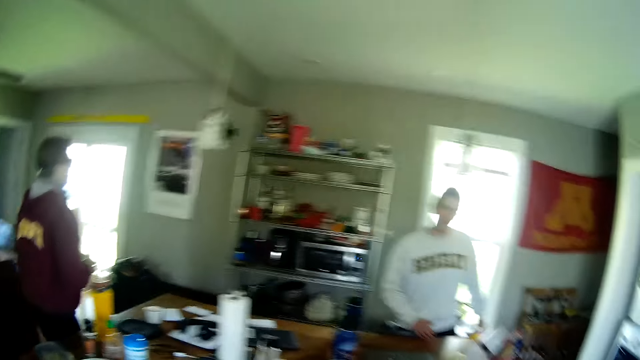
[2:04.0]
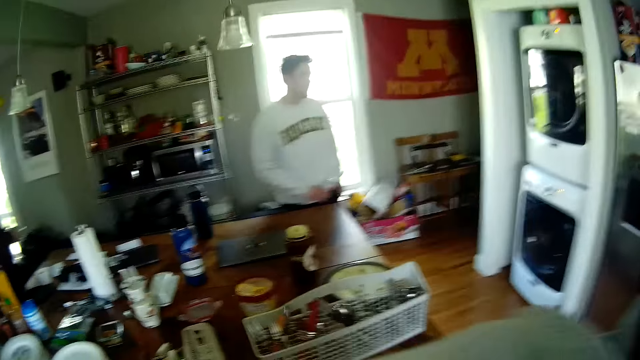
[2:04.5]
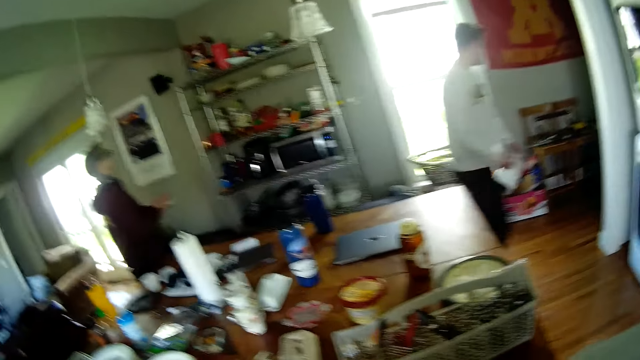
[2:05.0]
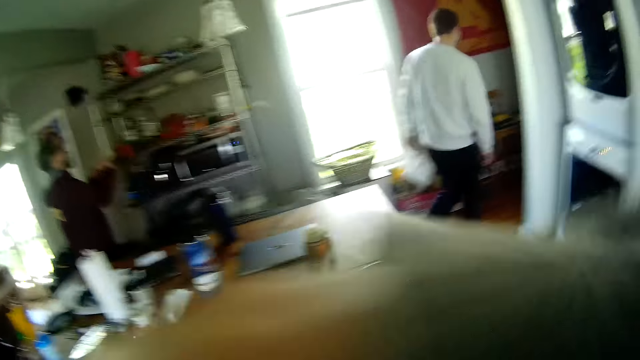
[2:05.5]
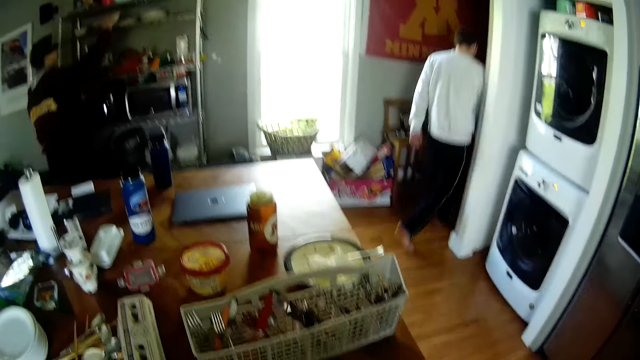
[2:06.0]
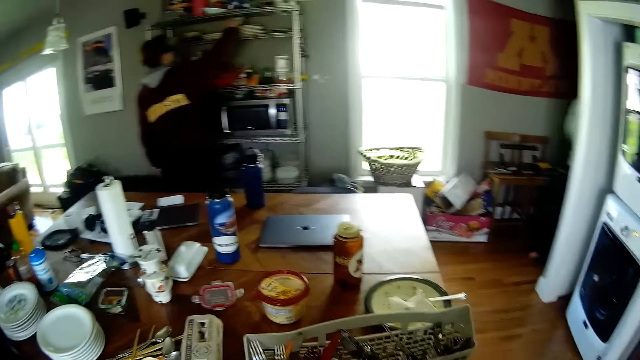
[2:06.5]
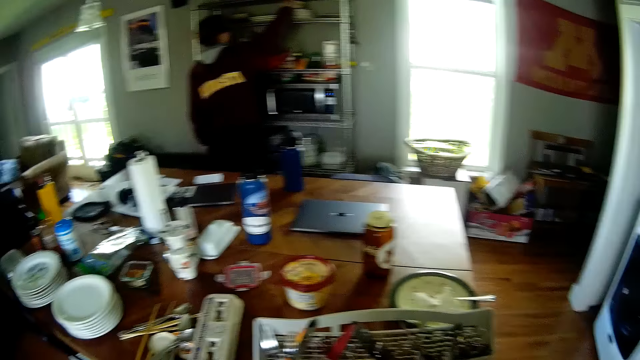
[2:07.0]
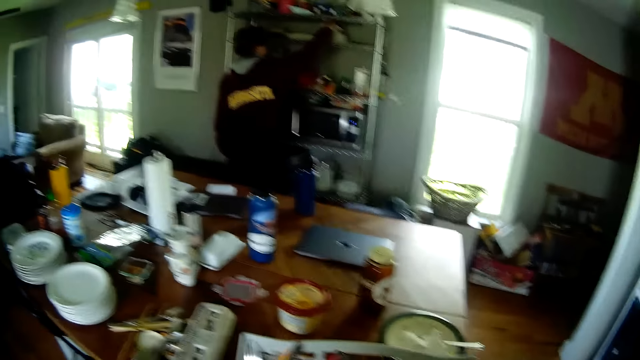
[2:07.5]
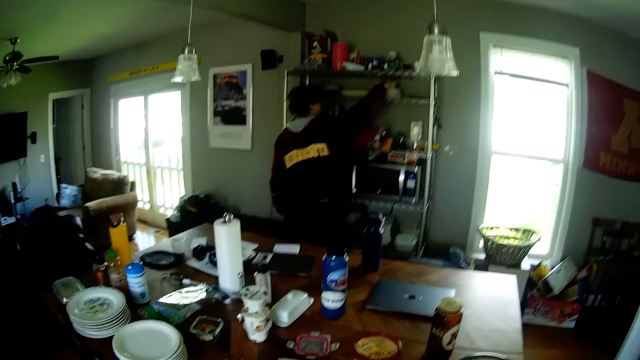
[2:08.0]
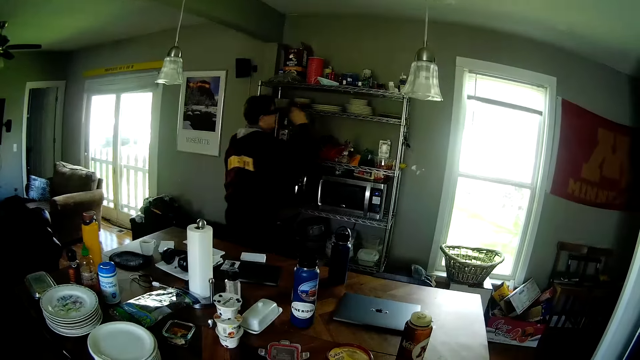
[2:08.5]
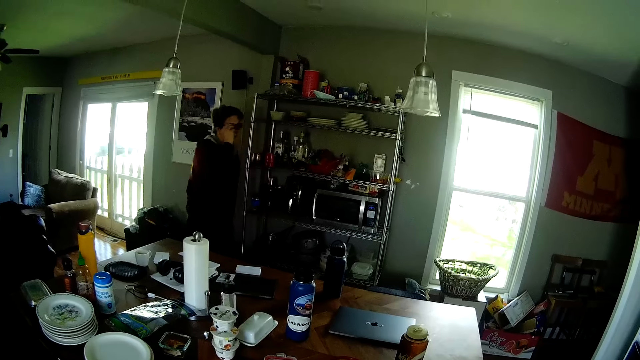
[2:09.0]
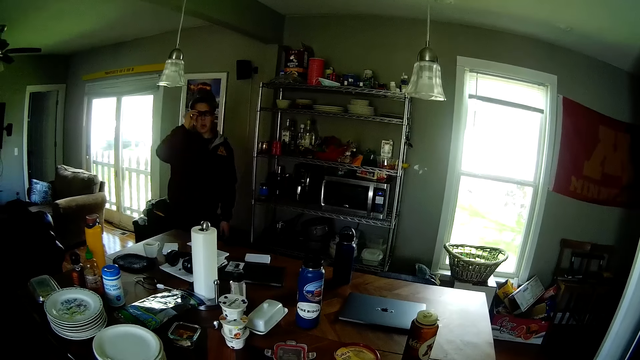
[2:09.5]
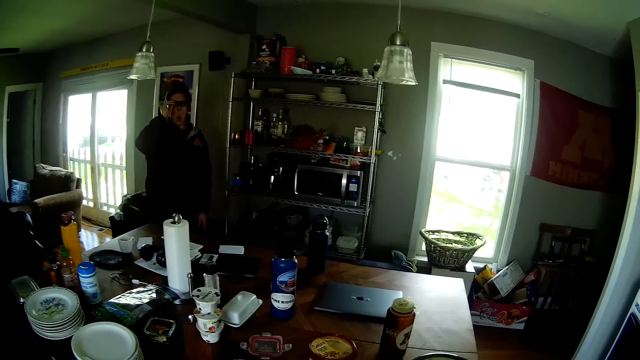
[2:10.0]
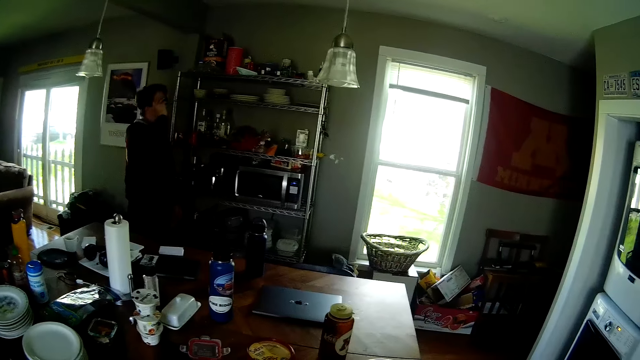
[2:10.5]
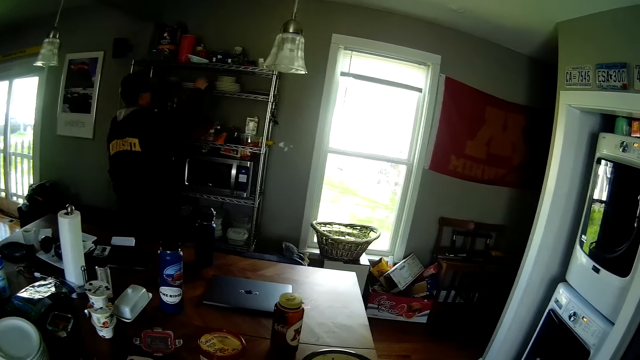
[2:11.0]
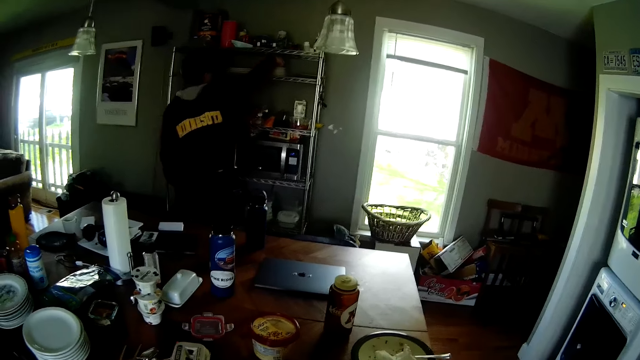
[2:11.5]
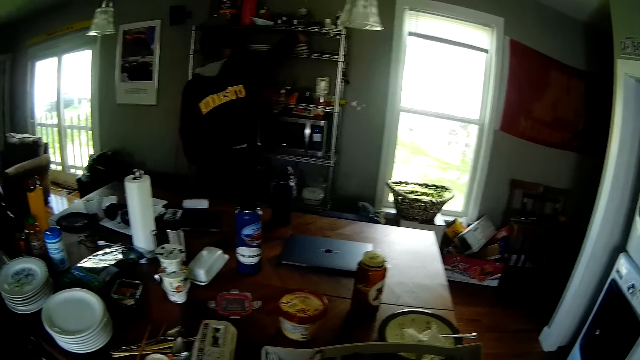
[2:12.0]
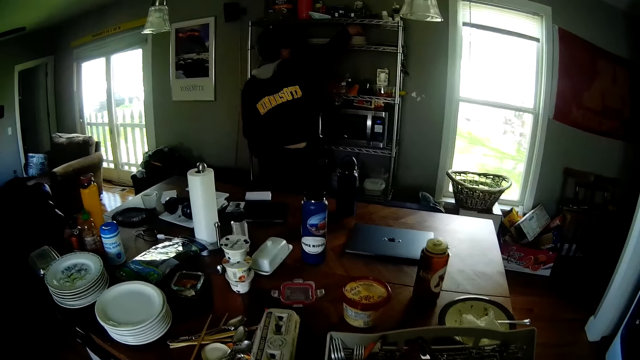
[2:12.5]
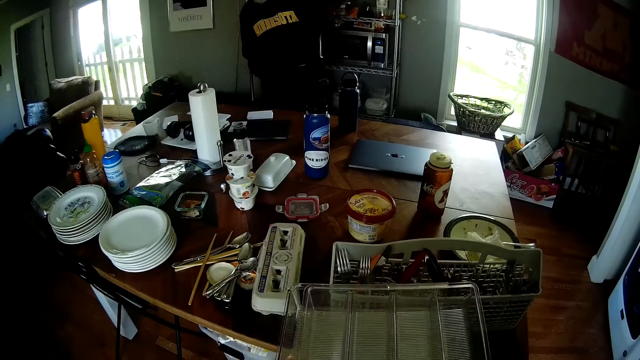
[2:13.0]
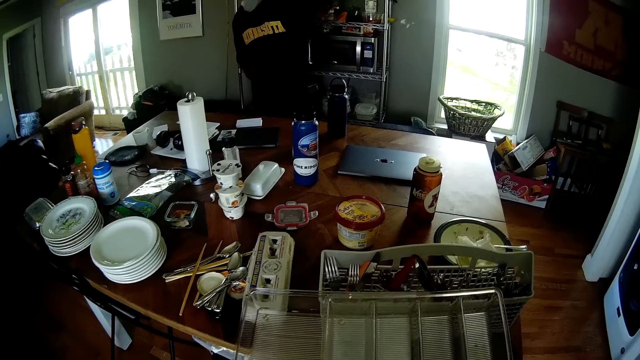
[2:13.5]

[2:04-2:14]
A man walks in the kitchen. The camera wearer walks out of the dining room. They sway a hand. The man puts the plates in his right hand in a shelf. The camera wearer converses with the man. The man adjusts his glasses or camera with his right hand. The man arranges the plates in the shelf with his right hand.

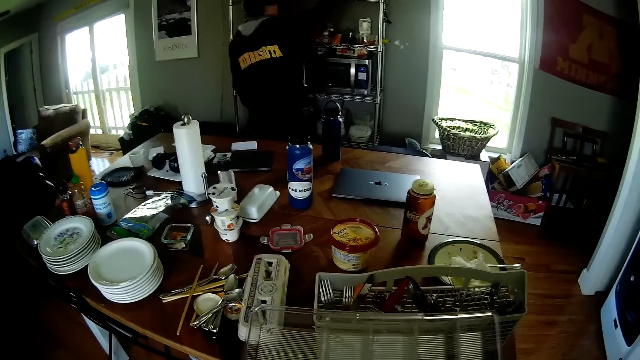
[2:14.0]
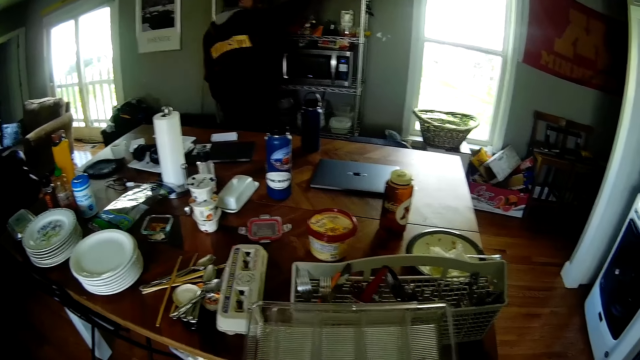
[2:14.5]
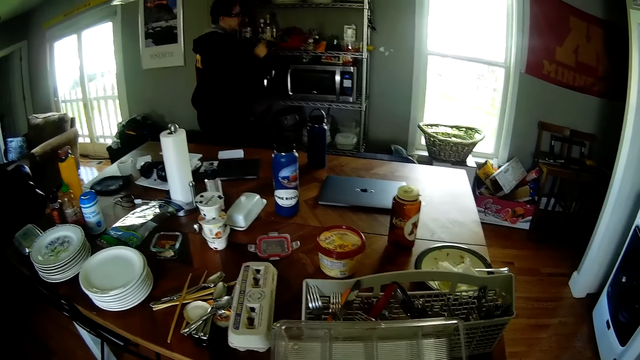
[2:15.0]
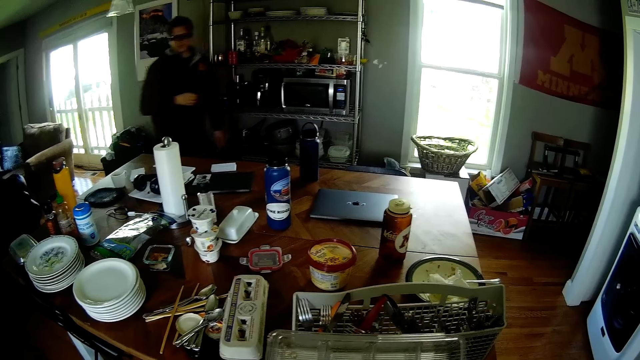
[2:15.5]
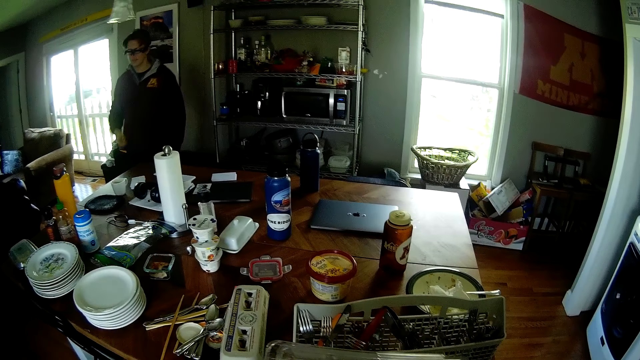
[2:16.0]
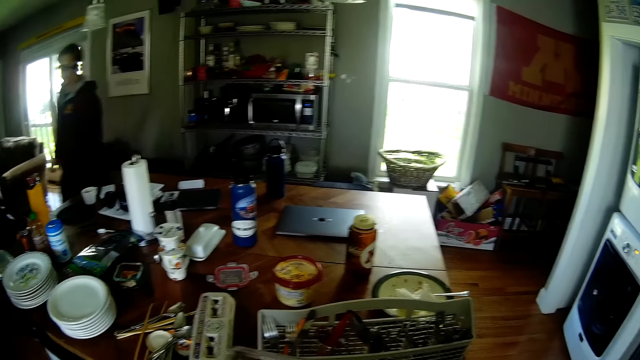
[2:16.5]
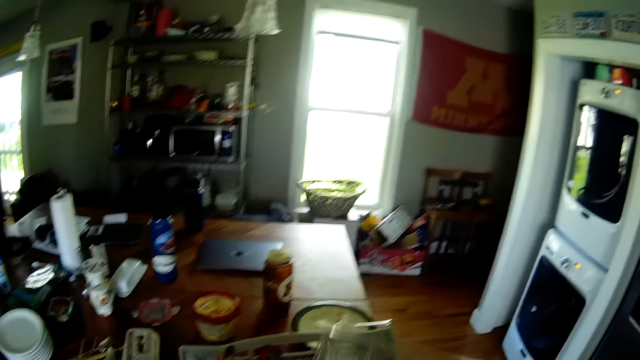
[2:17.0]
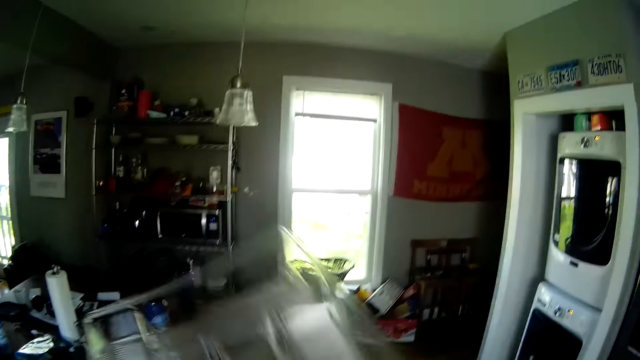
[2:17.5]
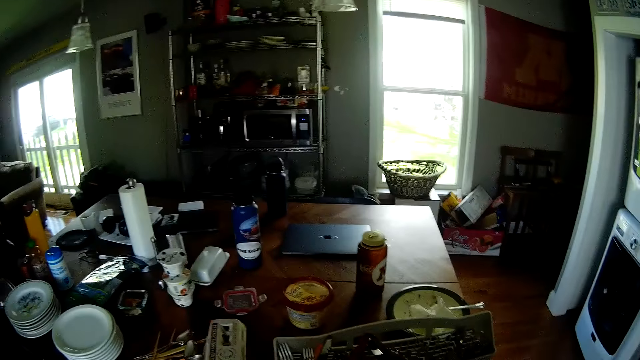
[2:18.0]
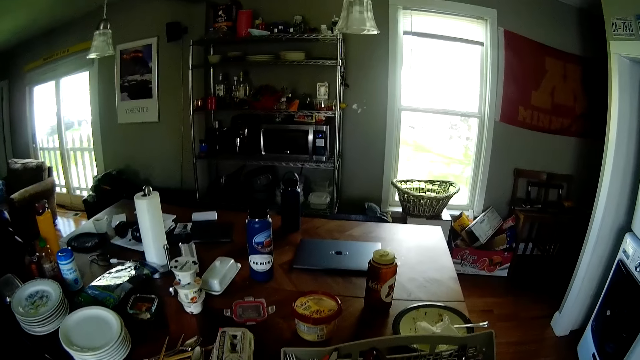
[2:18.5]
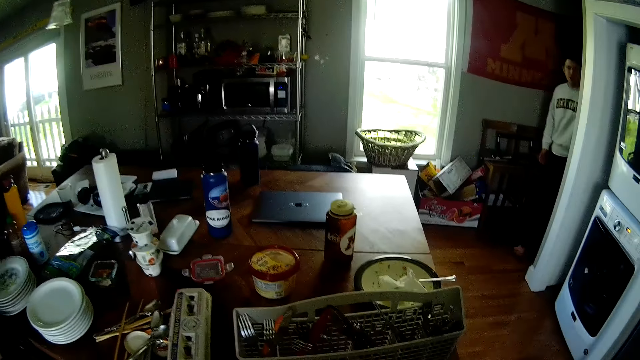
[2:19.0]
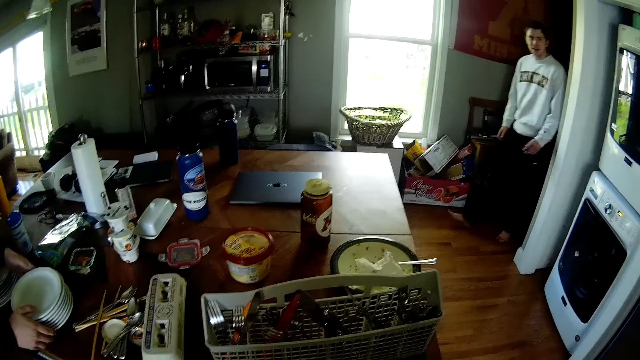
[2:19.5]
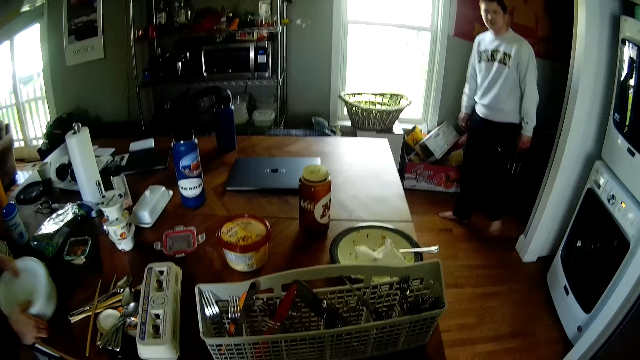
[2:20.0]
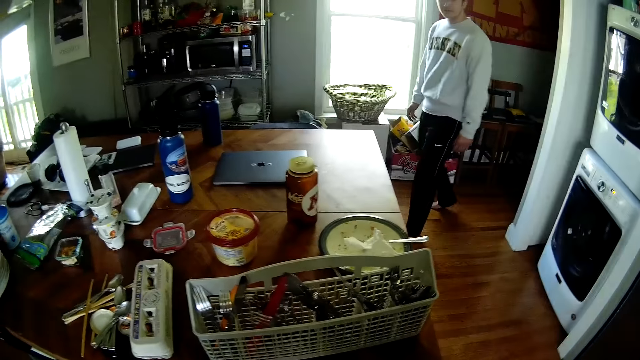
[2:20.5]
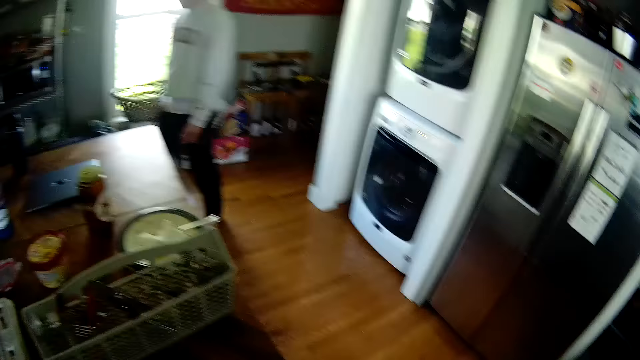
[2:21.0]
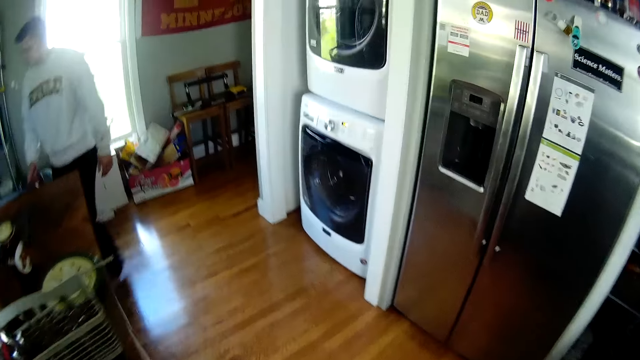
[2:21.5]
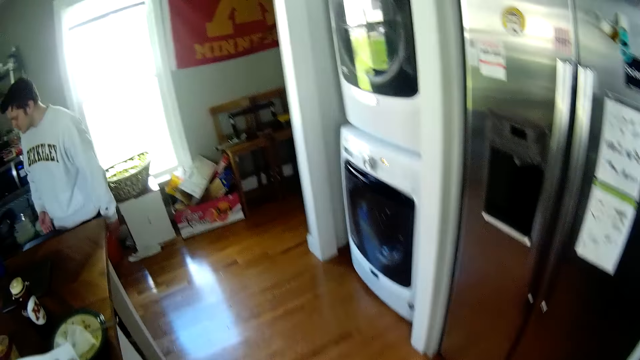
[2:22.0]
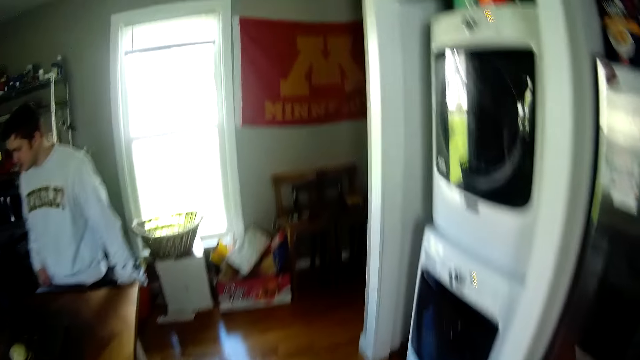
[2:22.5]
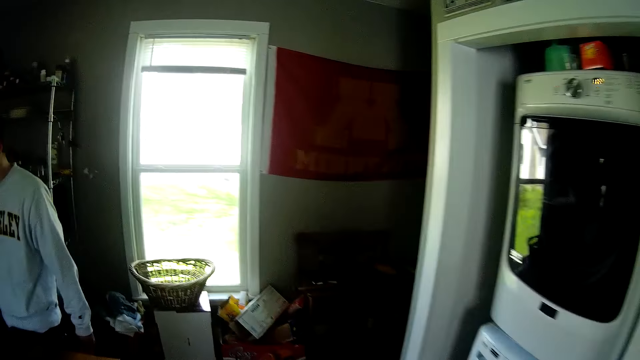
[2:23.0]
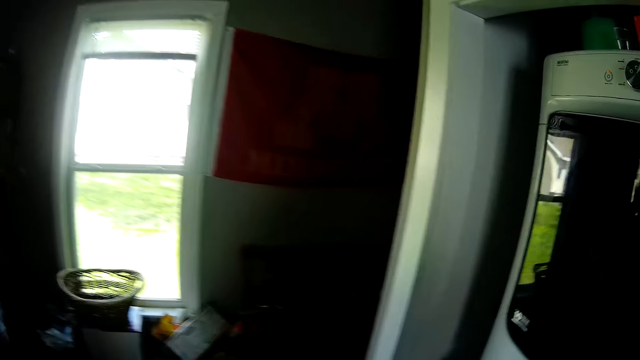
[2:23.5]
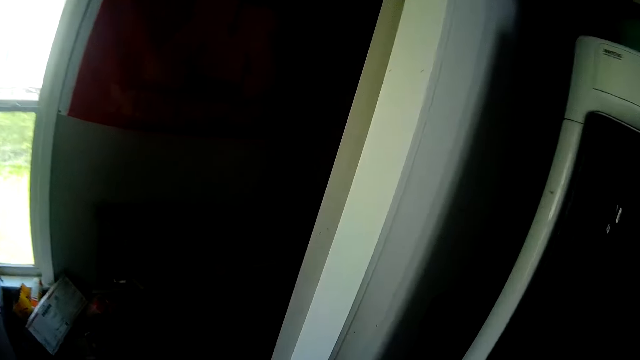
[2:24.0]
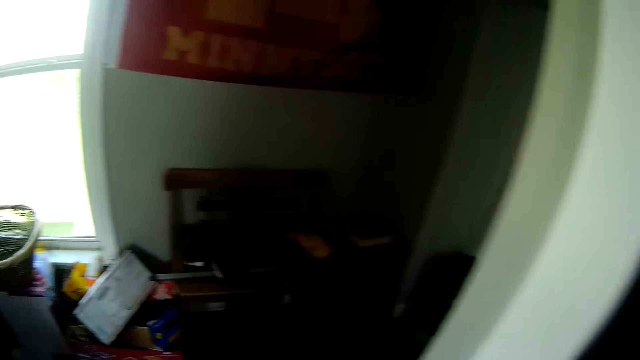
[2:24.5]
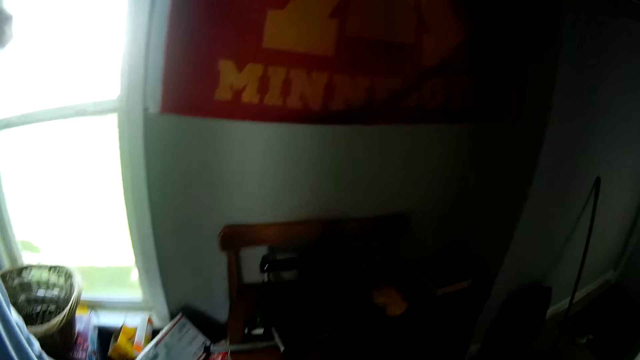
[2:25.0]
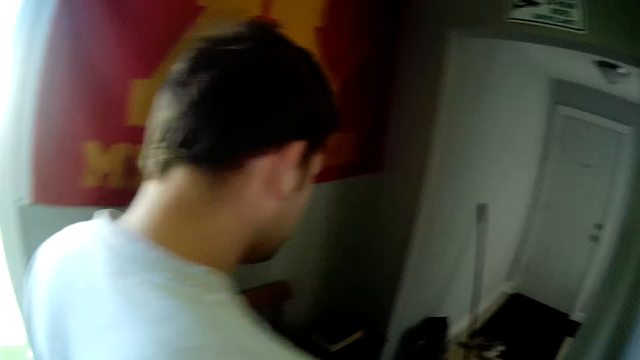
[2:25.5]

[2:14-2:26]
A man converses with the camera wearer. The camera wearer flips the plastic container or tray in his hands. The man walks into the kitchen, converses with the camera wearer, carries the plates on the dining table with both hands and picks plates on a table. The camera wearer walks in the kitchen. He walks to a passage. Another man walks outside the apartment.
